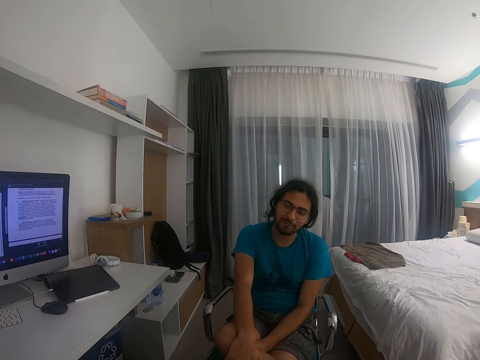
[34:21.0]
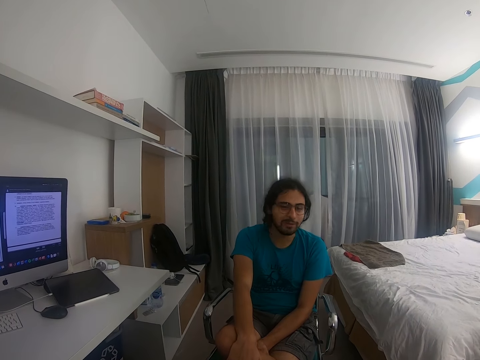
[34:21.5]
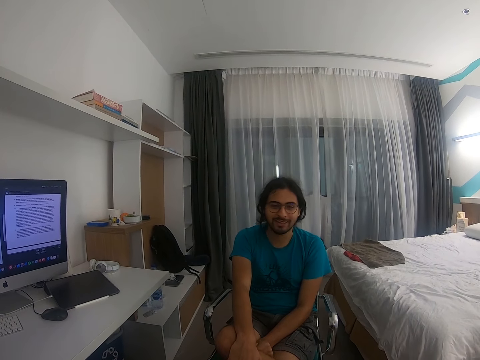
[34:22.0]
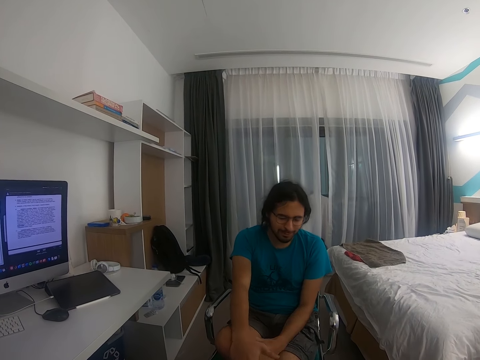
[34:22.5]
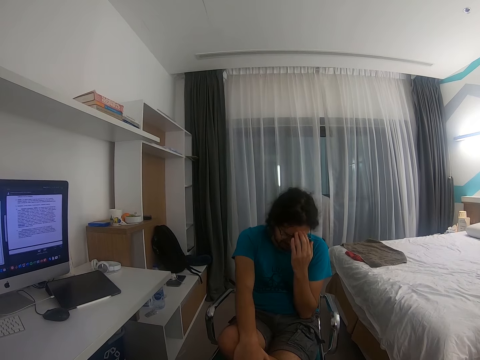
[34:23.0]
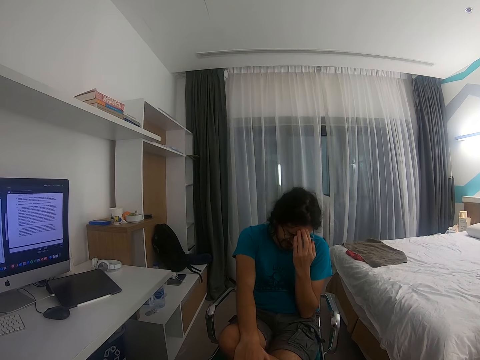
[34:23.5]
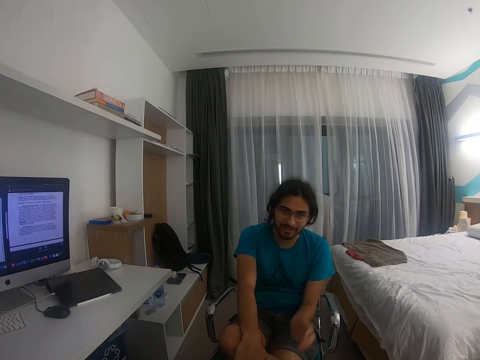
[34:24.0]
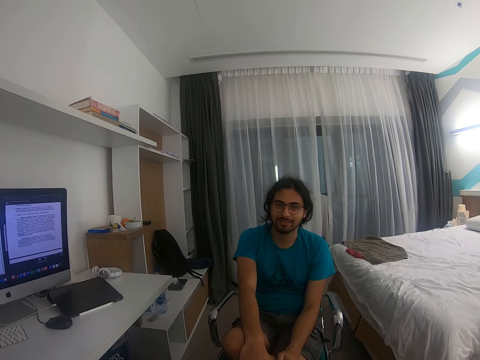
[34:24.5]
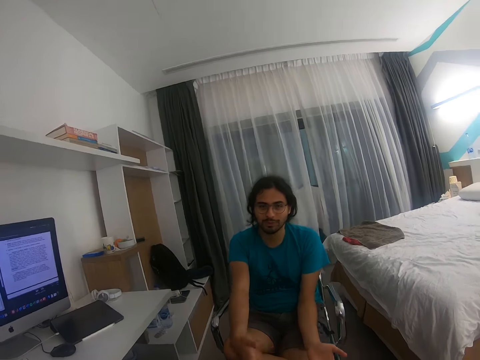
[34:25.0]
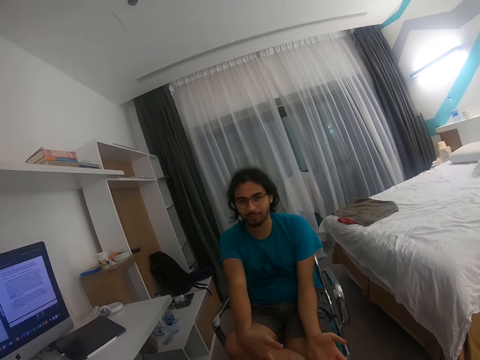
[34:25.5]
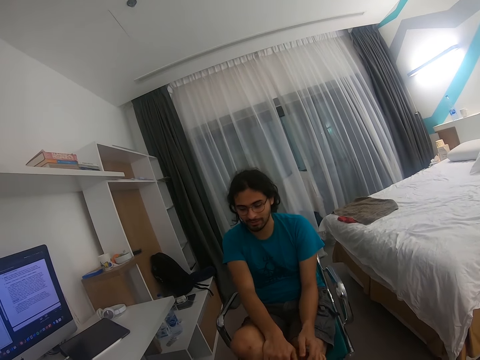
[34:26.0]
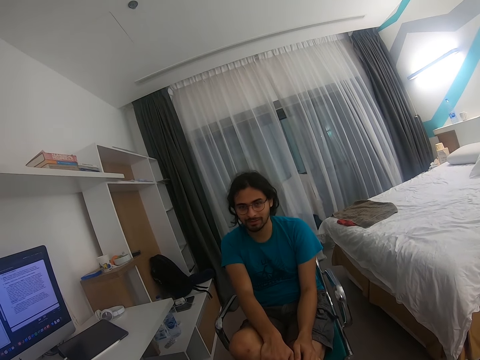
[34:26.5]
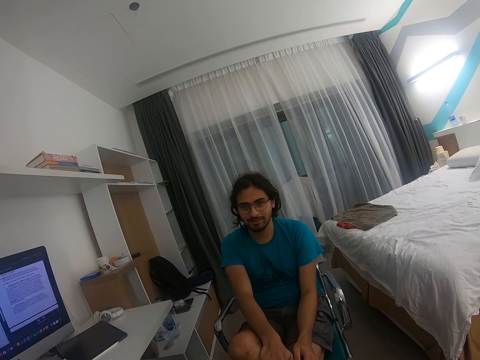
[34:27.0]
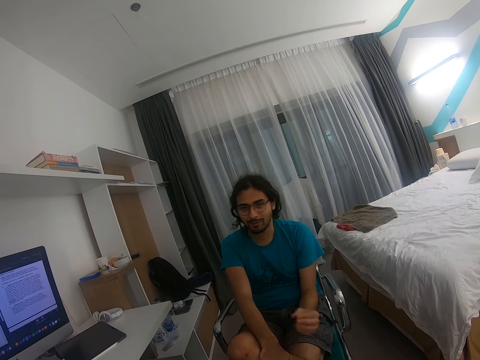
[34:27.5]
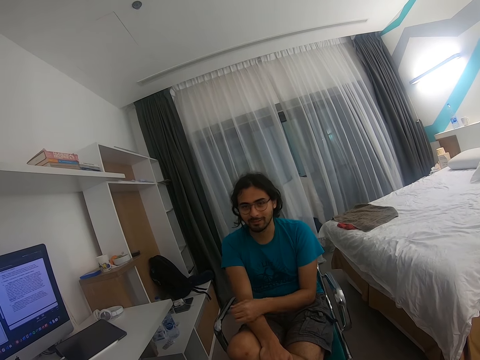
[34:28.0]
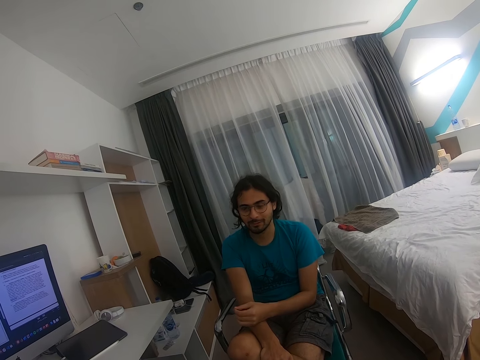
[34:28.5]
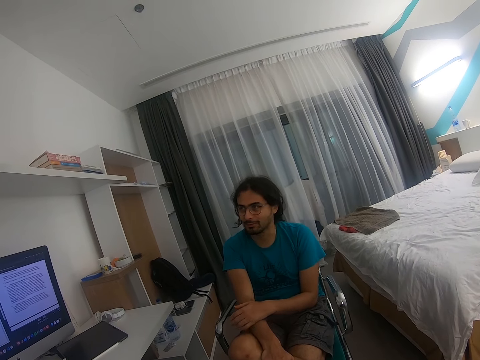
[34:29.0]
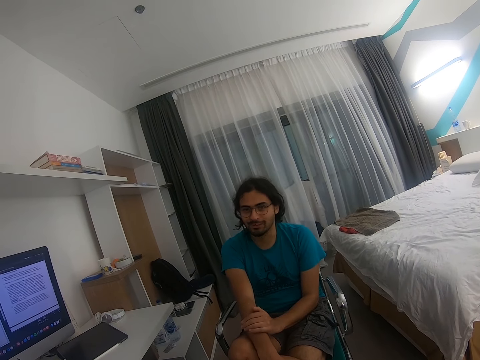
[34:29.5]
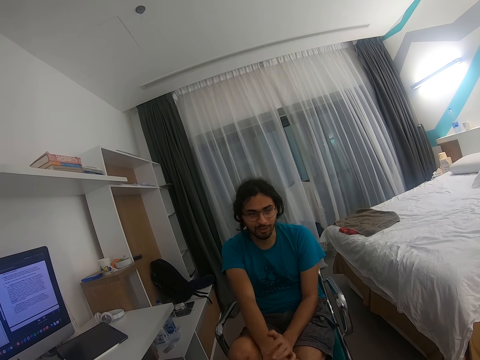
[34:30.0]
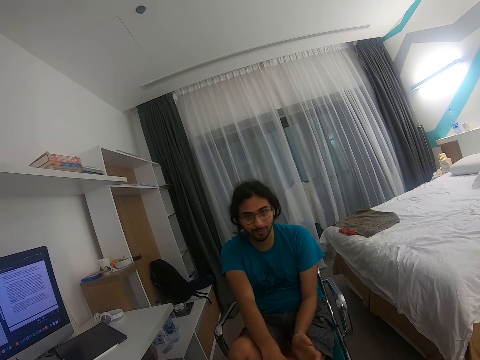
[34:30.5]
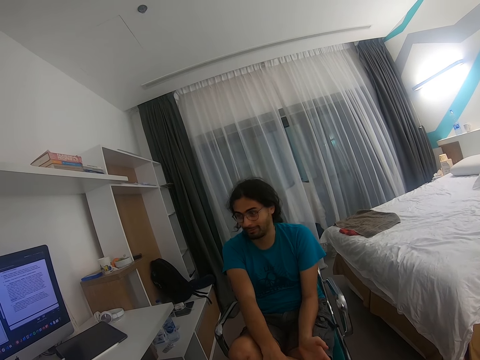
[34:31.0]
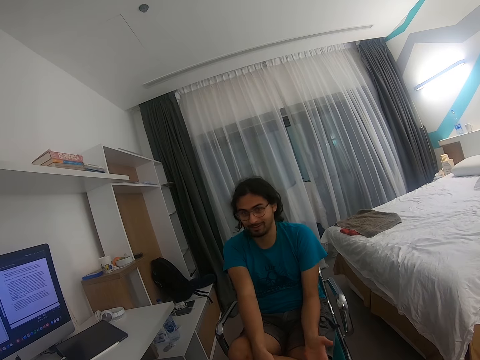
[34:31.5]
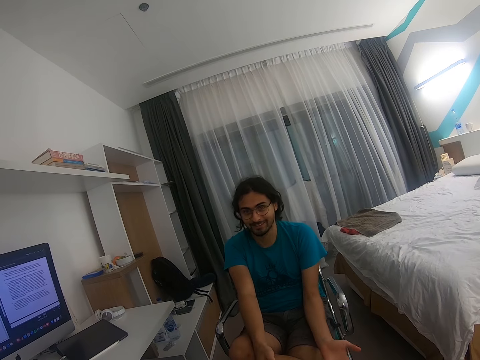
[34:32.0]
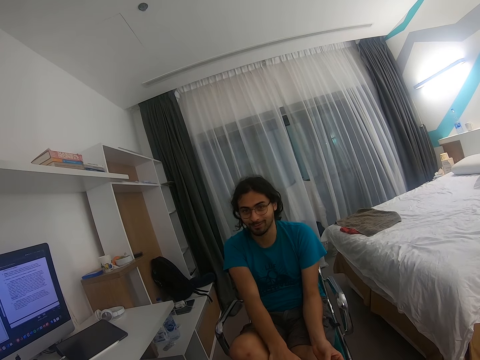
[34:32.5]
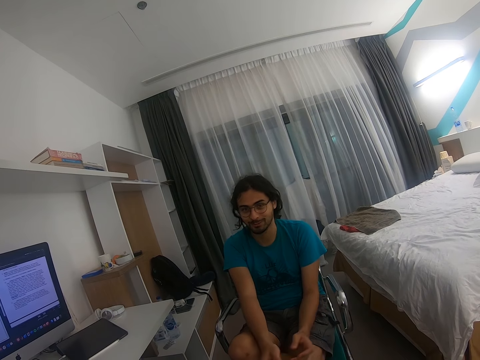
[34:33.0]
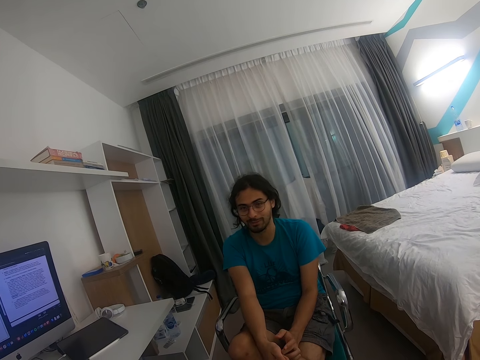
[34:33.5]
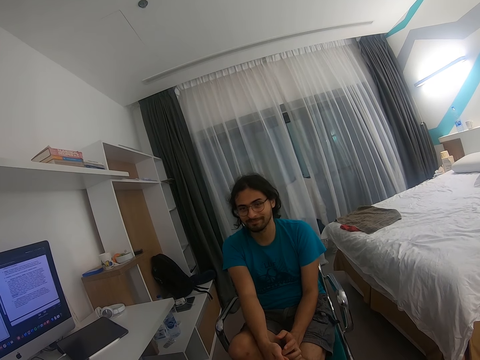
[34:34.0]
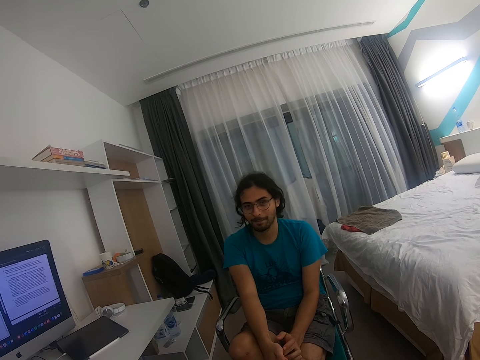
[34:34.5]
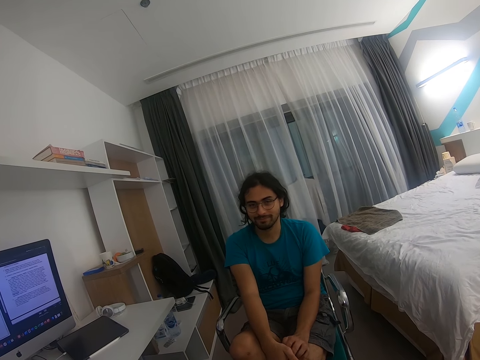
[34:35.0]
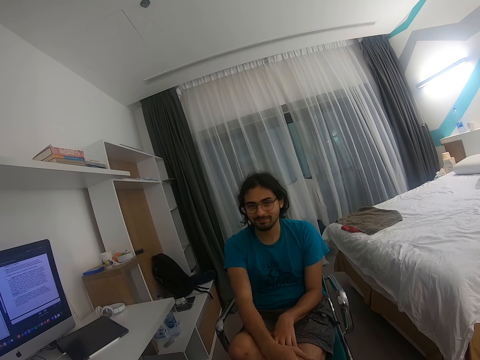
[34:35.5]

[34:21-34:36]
A man lifts his hand. The man puts down his hand. The man moves his hand.

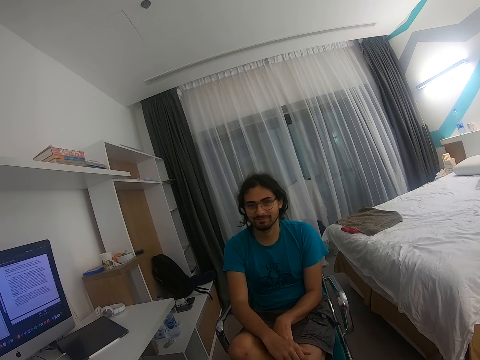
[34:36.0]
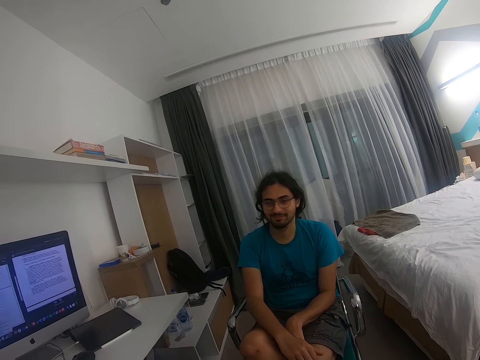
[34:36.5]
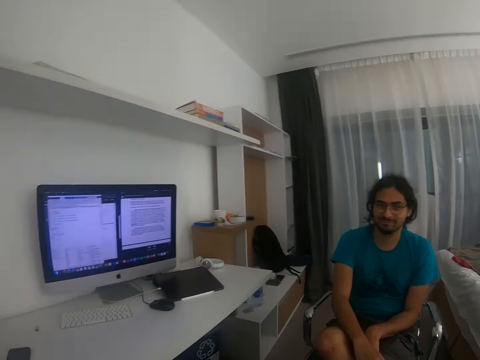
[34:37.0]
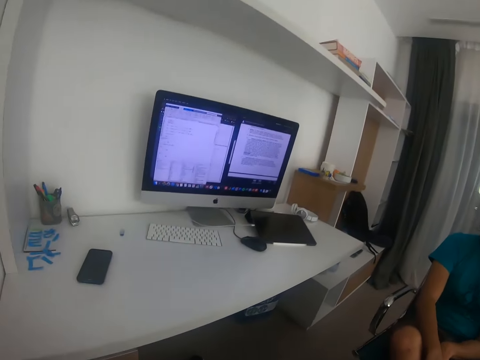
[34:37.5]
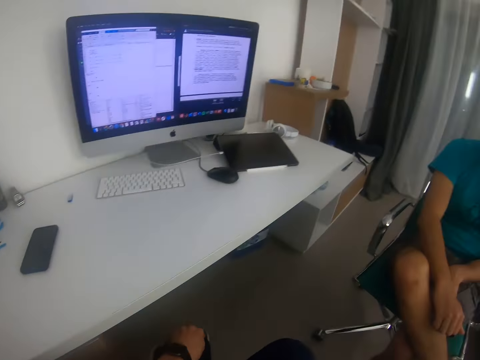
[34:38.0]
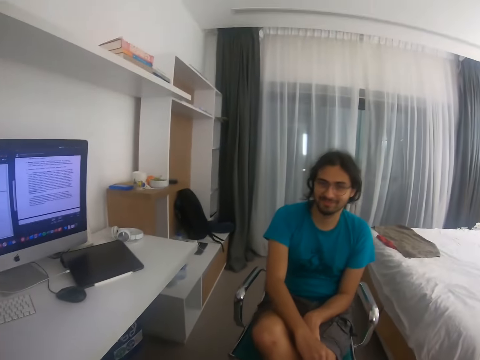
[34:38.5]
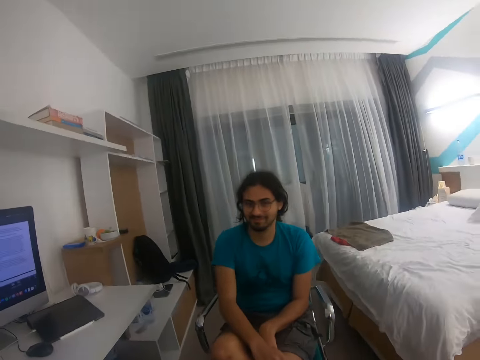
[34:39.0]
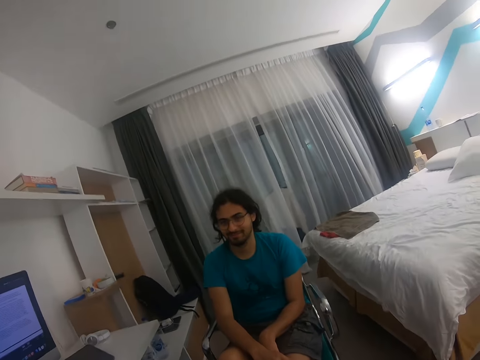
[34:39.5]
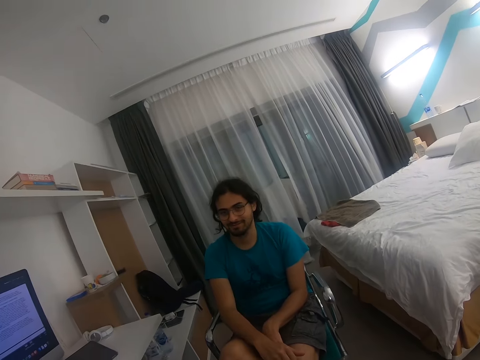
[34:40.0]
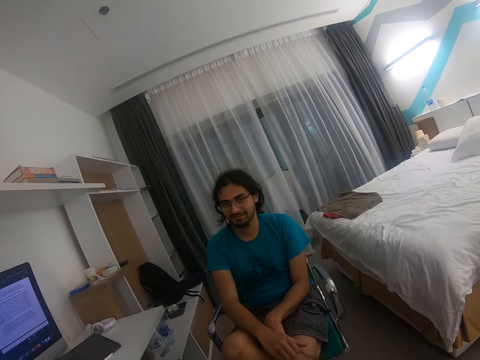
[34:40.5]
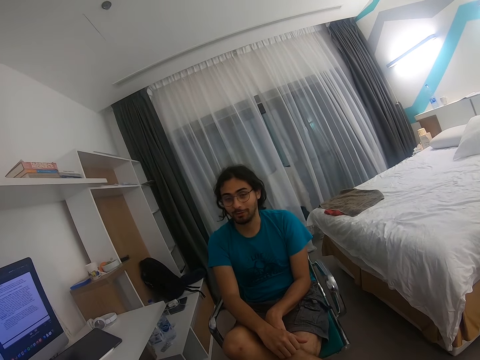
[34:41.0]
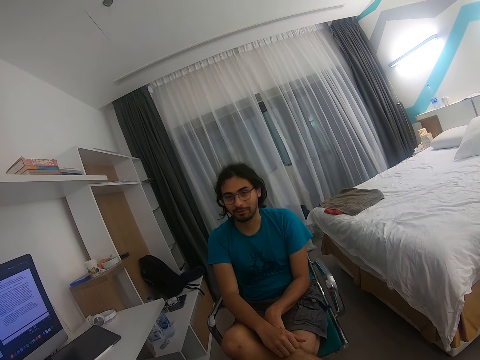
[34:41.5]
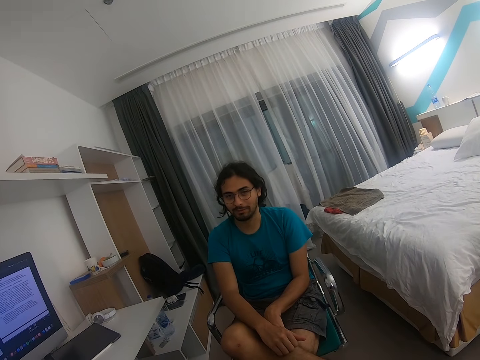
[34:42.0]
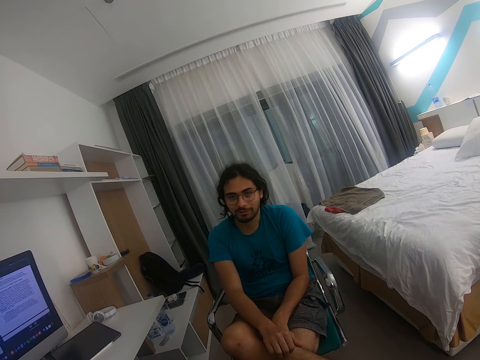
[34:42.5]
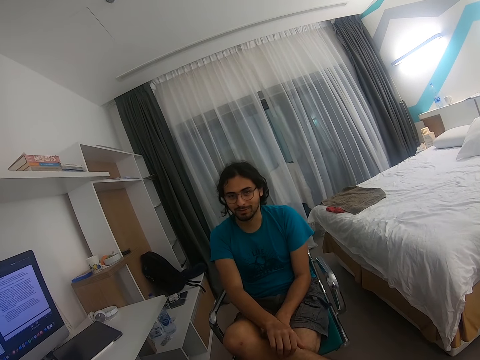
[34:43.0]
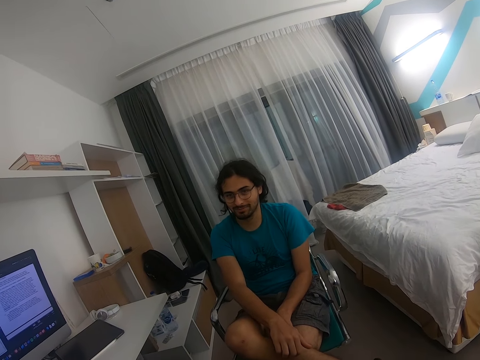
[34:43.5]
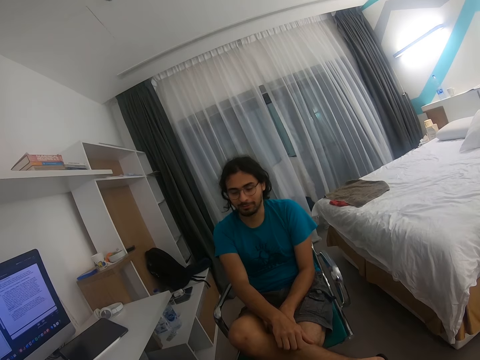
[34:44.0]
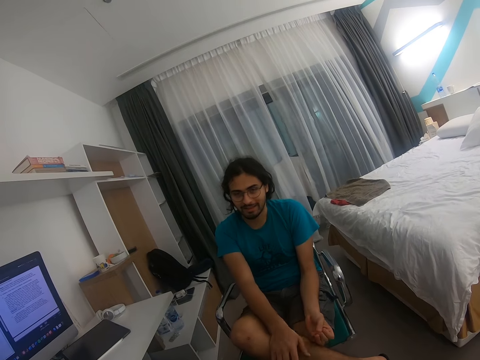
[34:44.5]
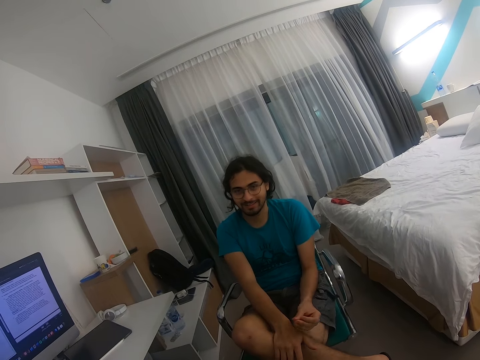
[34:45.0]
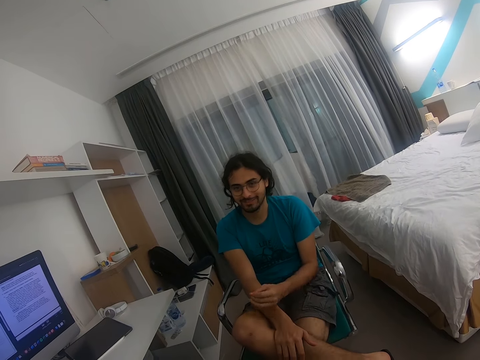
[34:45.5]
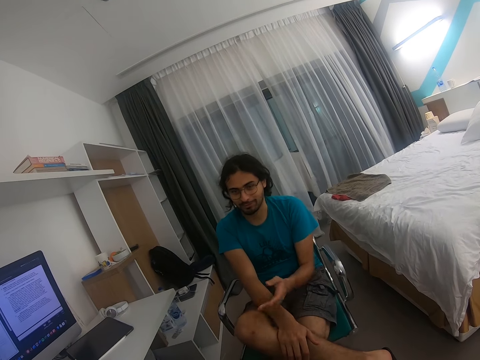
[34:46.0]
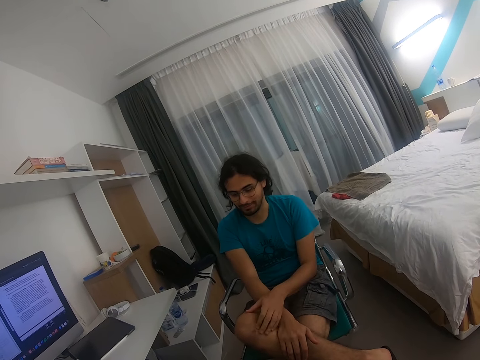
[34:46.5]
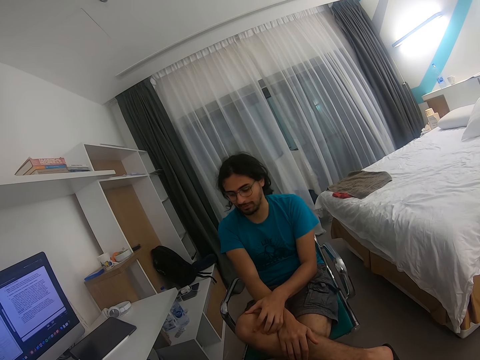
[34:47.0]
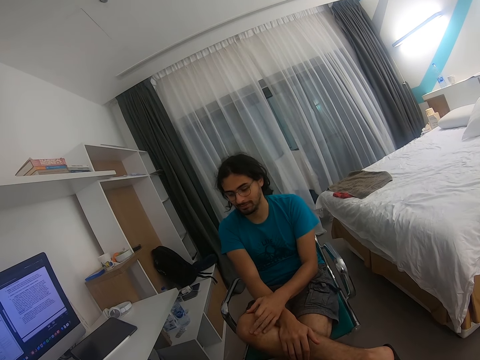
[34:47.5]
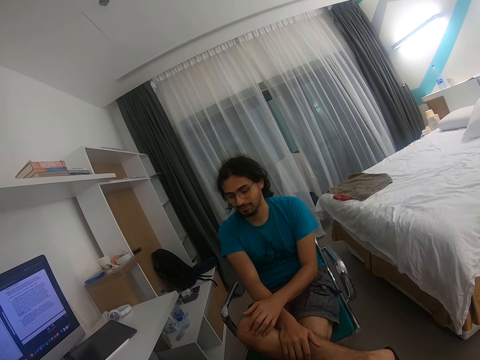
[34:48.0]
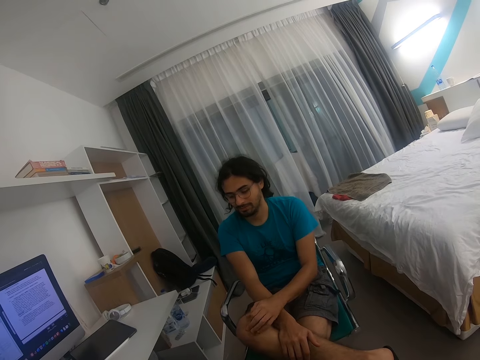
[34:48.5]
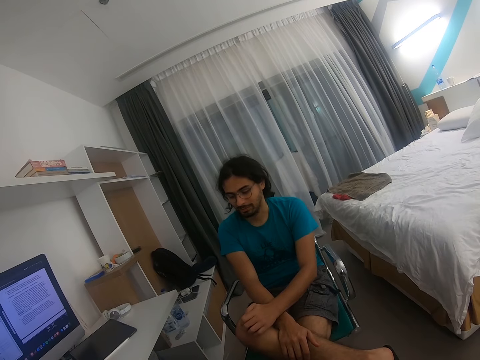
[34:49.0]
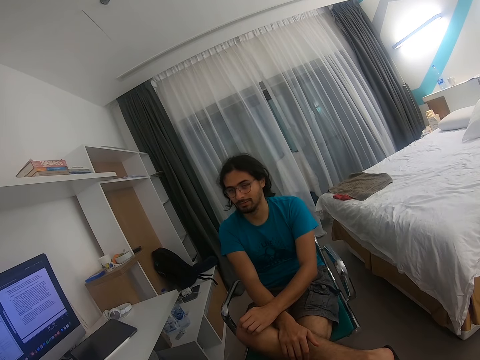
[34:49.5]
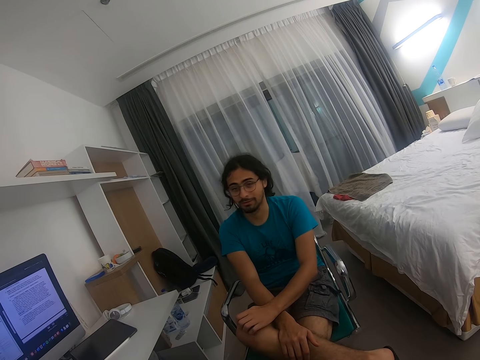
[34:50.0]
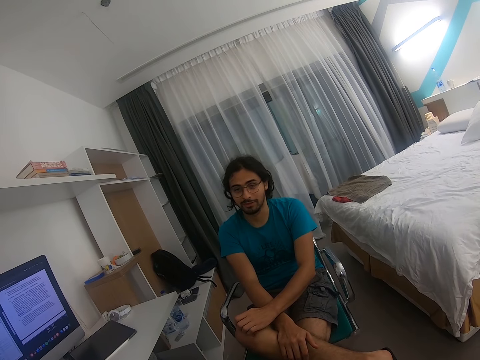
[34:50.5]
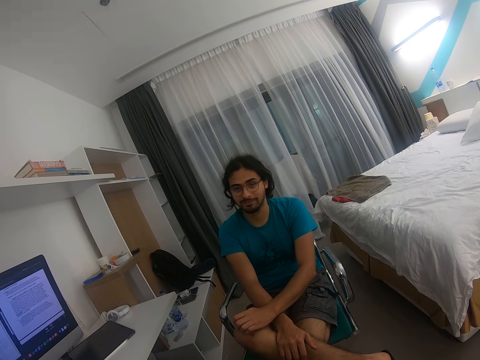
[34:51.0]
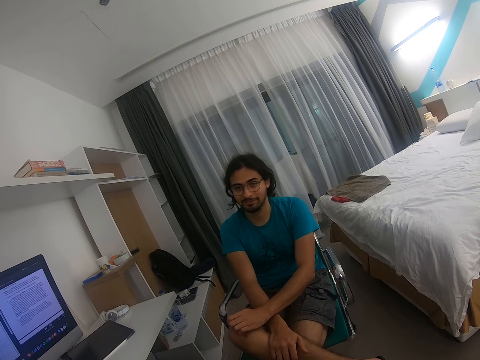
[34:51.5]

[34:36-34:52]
The camera wearer lifts his hand. A man gestures with his hand.
